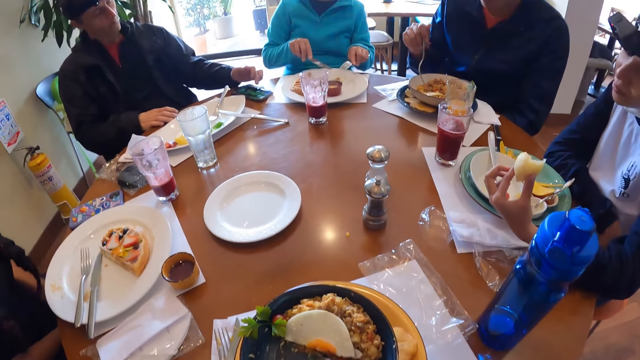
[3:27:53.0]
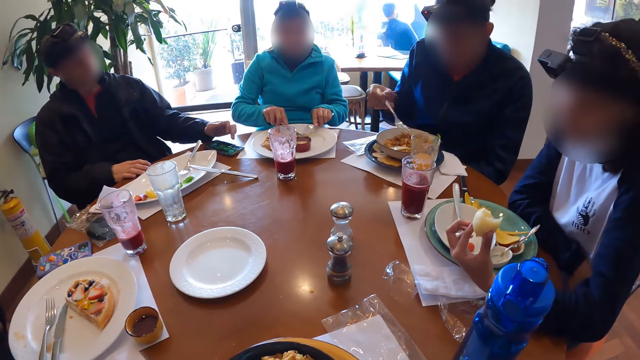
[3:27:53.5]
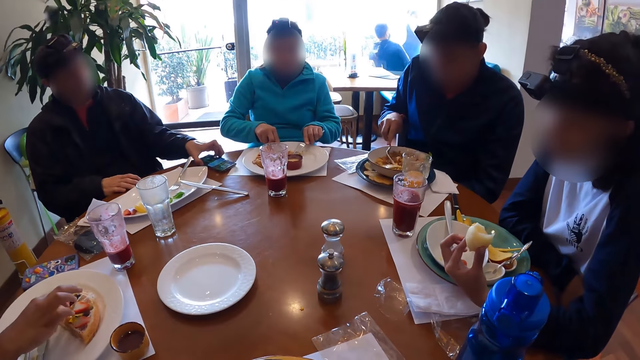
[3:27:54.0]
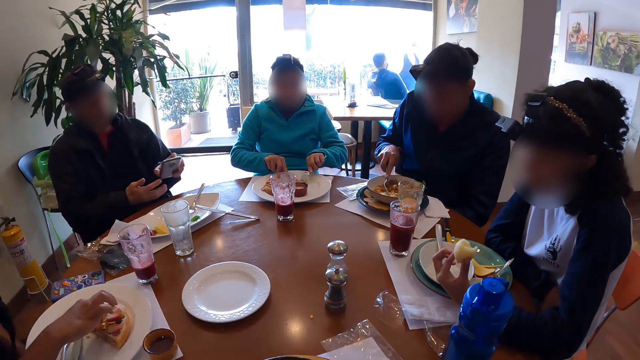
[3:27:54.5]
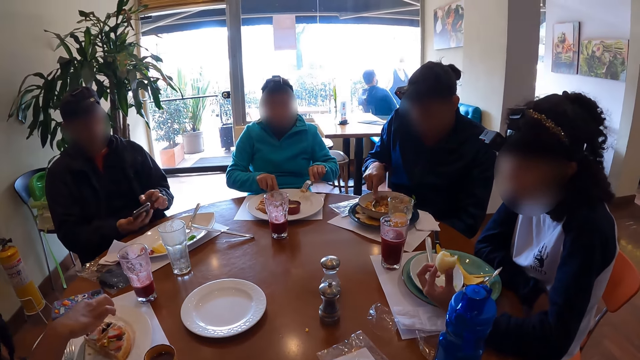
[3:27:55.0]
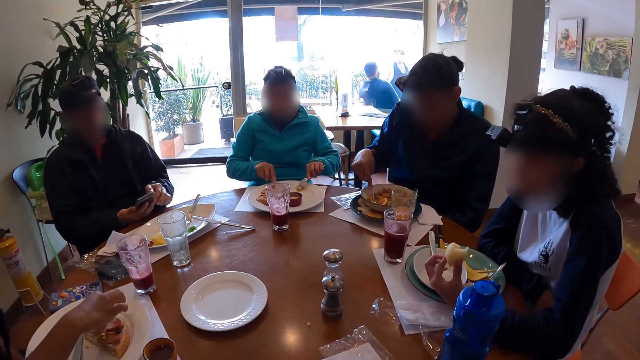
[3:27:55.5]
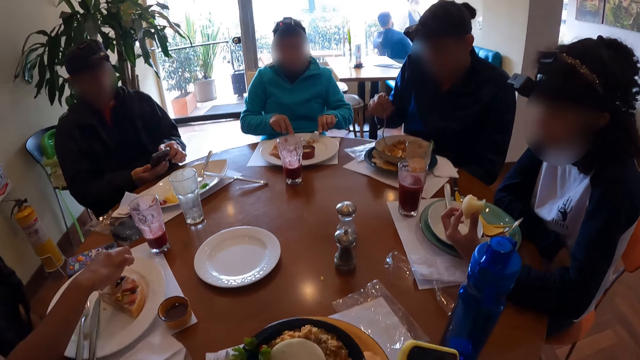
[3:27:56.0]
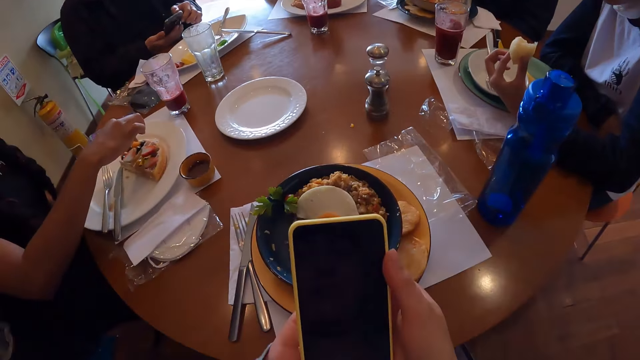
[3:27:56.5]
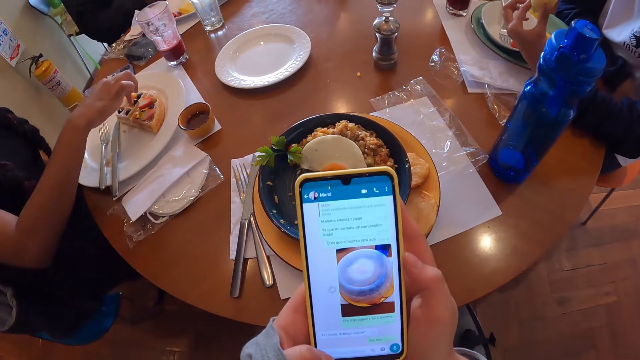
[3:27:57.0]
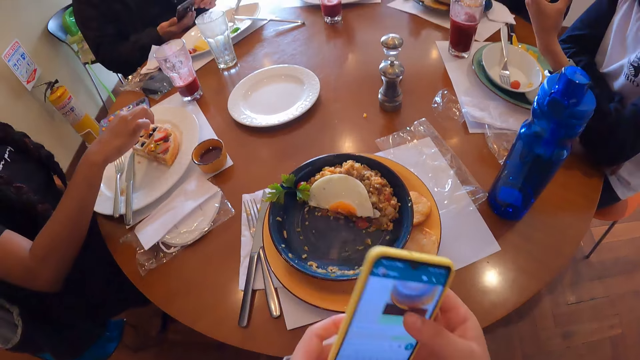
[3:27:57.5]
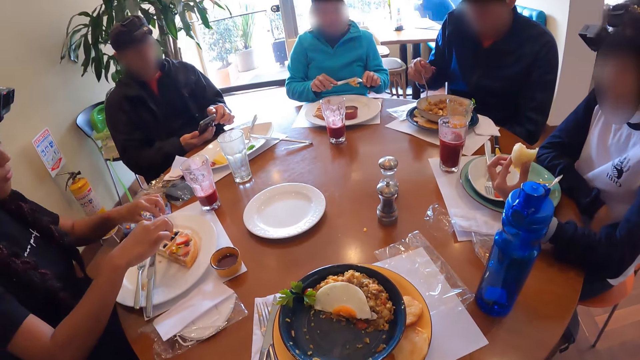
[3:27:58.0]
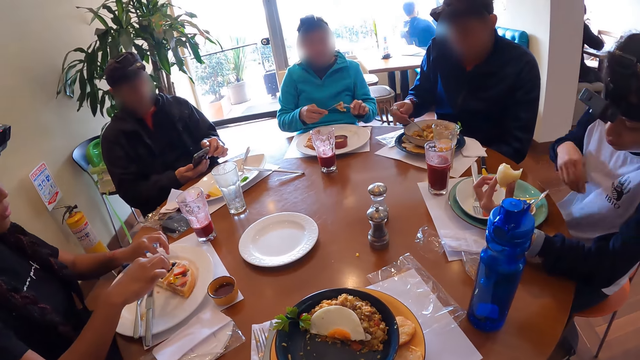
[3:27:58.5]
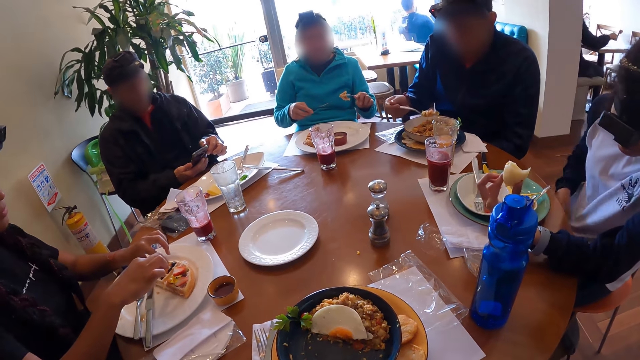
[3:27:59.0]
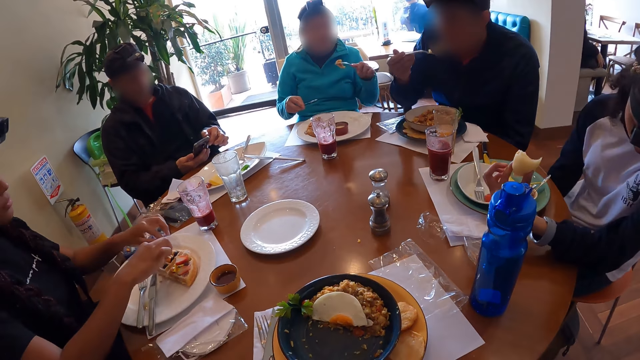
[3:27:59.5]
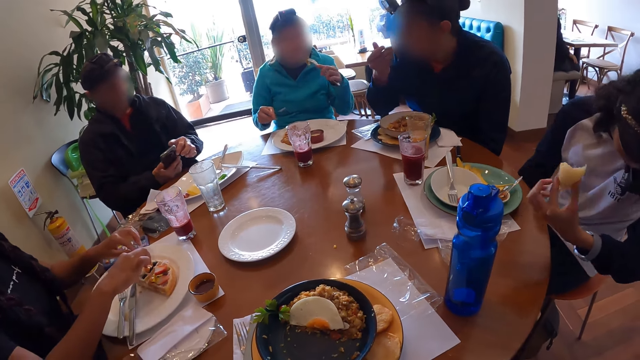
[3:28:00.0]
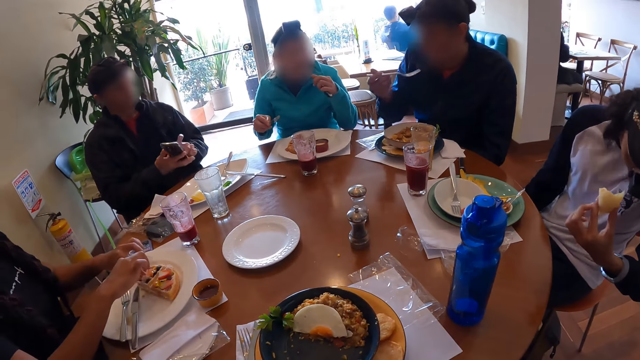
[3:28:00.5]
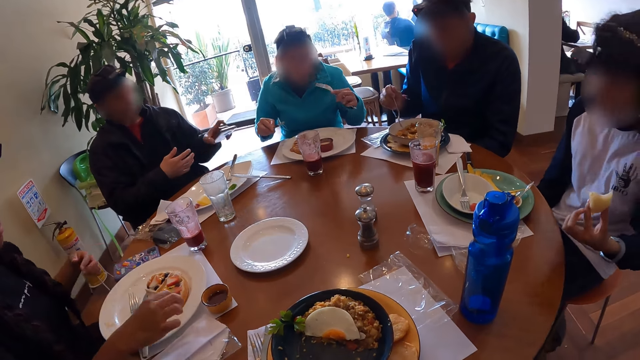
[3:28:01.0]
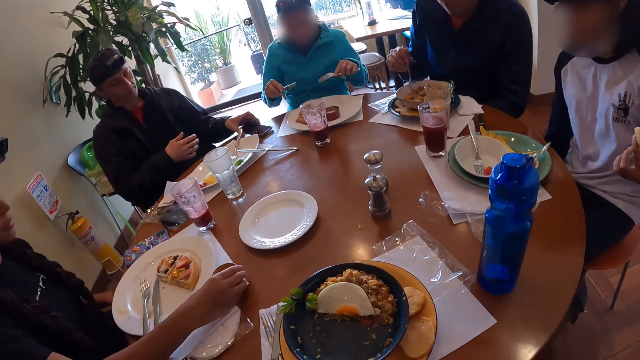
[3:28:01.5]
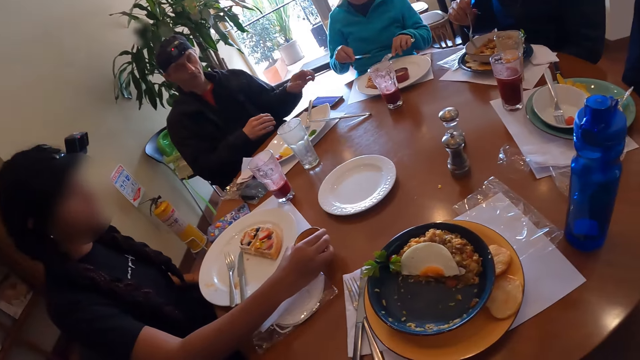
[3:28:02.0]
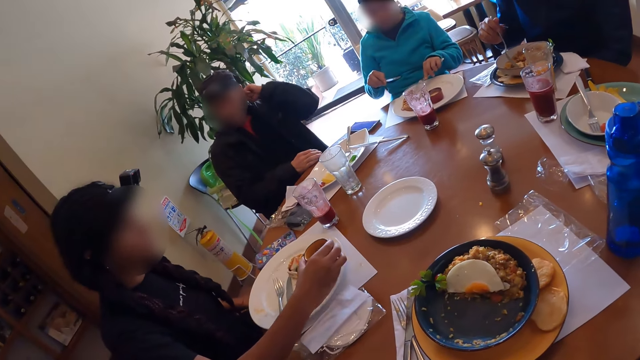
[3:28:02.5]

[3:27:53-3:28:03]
The second man operates the mobile phone on the table with his left hand. The fourth woman holds the waffle on the plate with the fork in her left hand and cuts the waffle on the plate with the knife in her right hand. The second woman touches the strawberry together with the blueberry on the waffle on the plate with her right hand. The second man picks the mobile phone on the table with his left hand. The third man eats the frittata from the plate with the fork in his right hand. The second man passes the mobile phone from his left hand to his right hand. The second man operates the mobile phone with his hands. The camera wearer operates the phone with both hands. The second woman touches the strawberry together with the blueberry on the waffle on the plate with her hands. The fourth woman eats the waffle with the fork in her left hand. The second man passes the mobile phone from his right hand to his left hand. The second man drops the mobile phone on the table with his left hand. The second woman picks a bowl of sauce on the tablemat with her right hand.

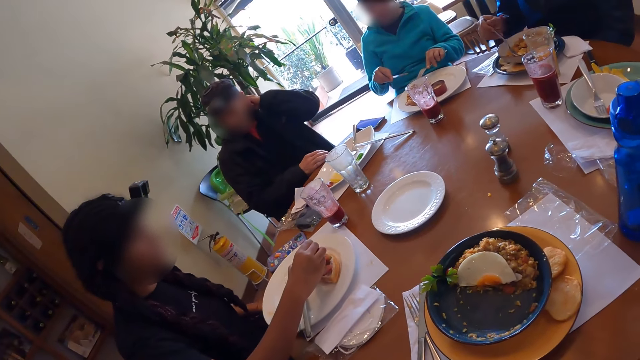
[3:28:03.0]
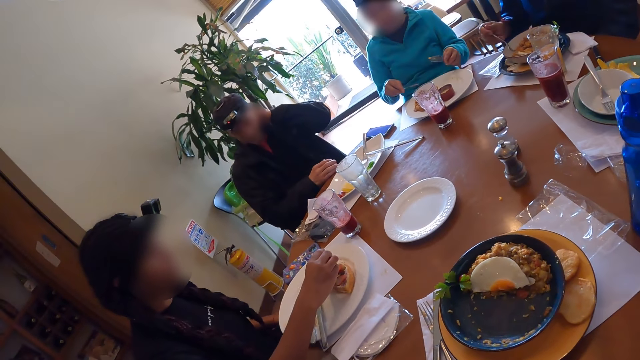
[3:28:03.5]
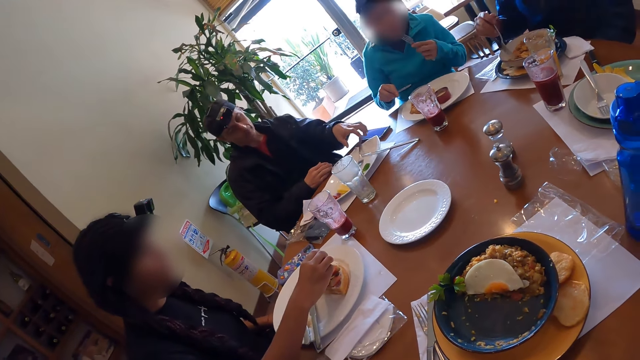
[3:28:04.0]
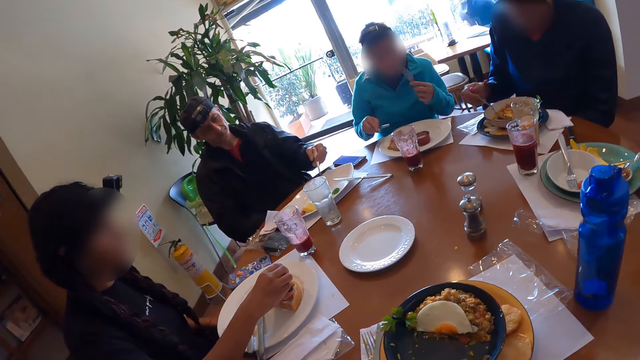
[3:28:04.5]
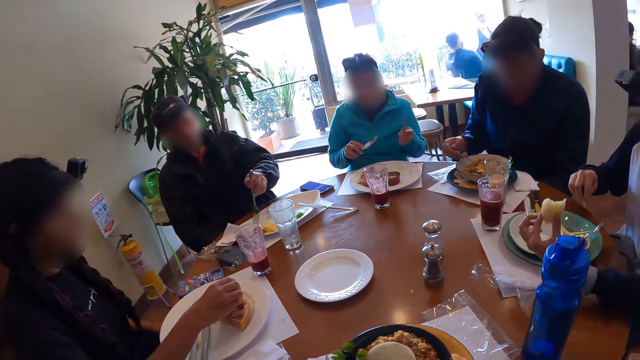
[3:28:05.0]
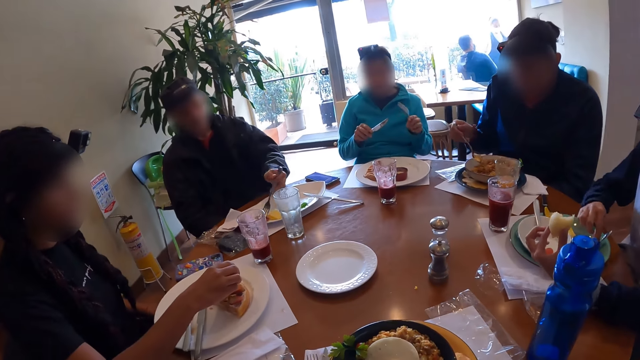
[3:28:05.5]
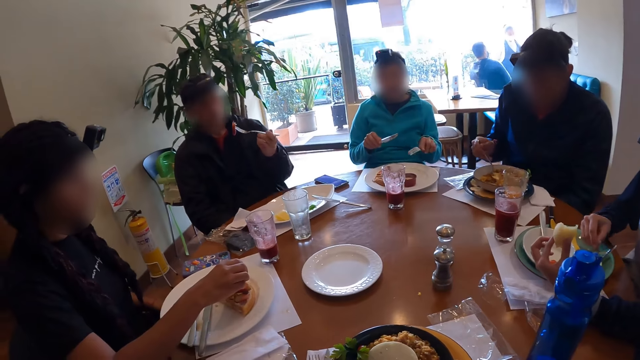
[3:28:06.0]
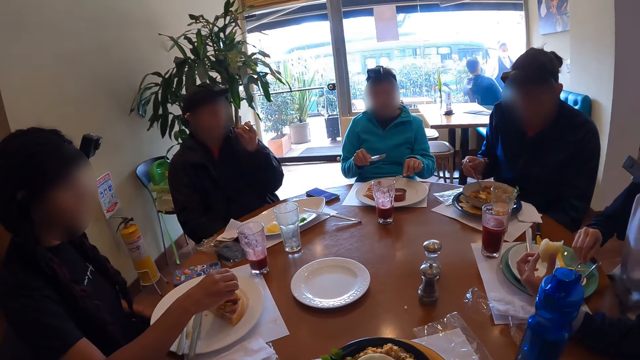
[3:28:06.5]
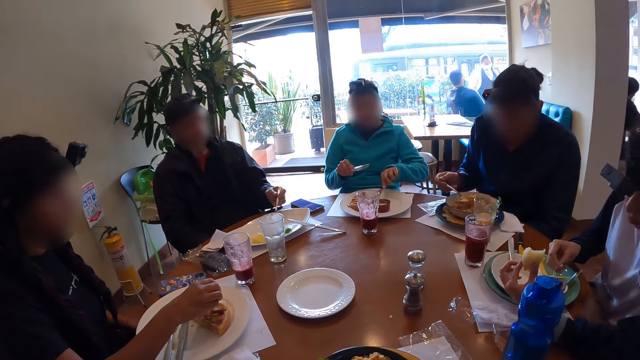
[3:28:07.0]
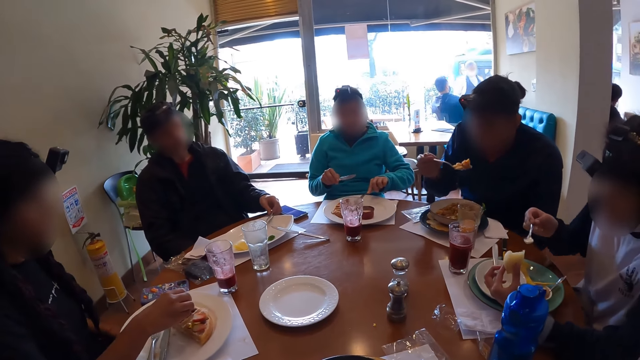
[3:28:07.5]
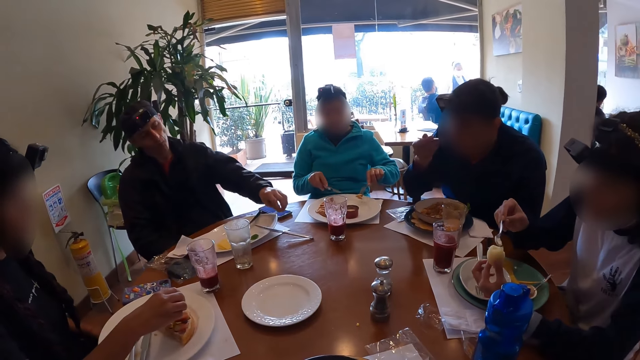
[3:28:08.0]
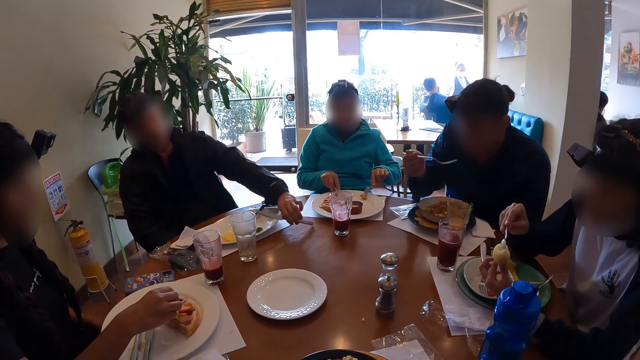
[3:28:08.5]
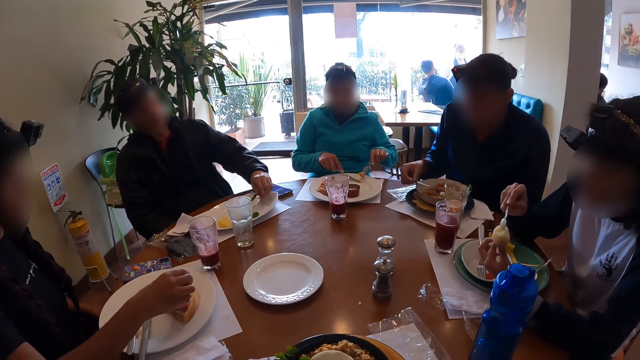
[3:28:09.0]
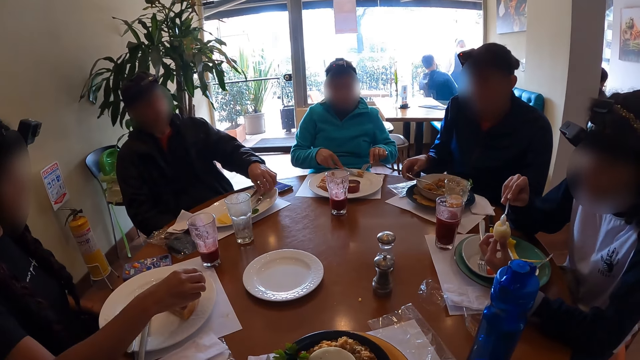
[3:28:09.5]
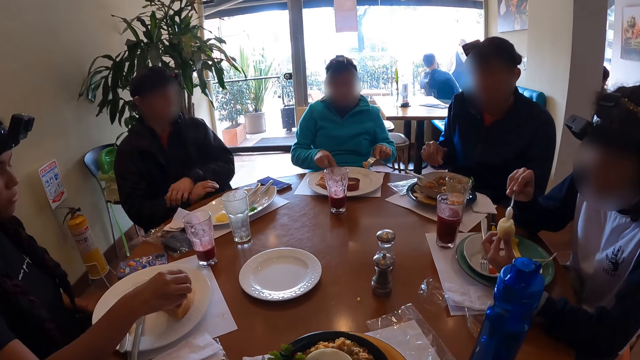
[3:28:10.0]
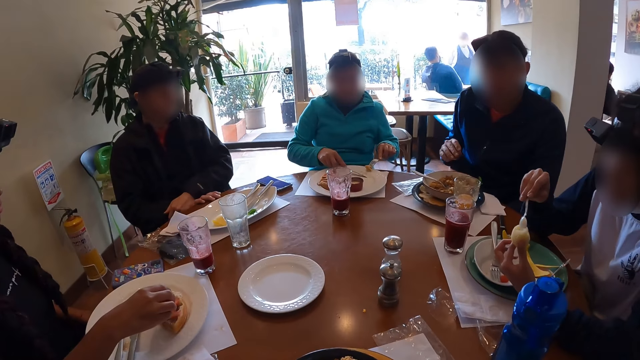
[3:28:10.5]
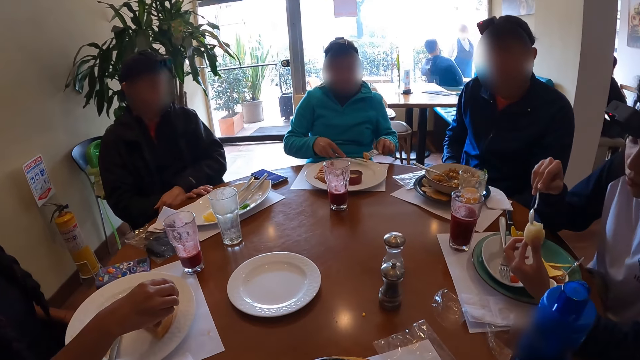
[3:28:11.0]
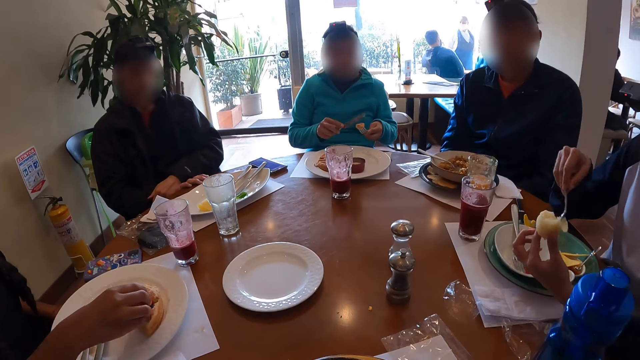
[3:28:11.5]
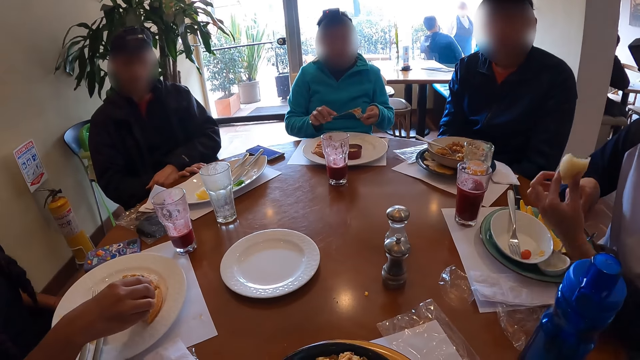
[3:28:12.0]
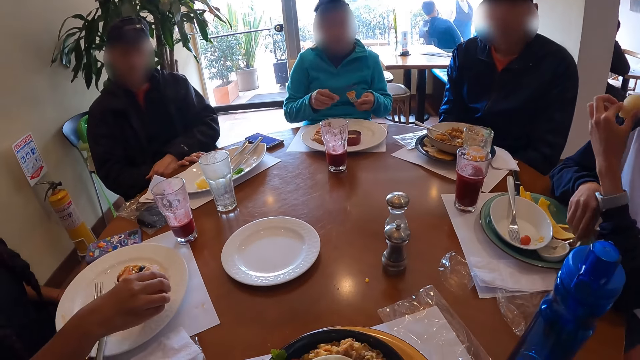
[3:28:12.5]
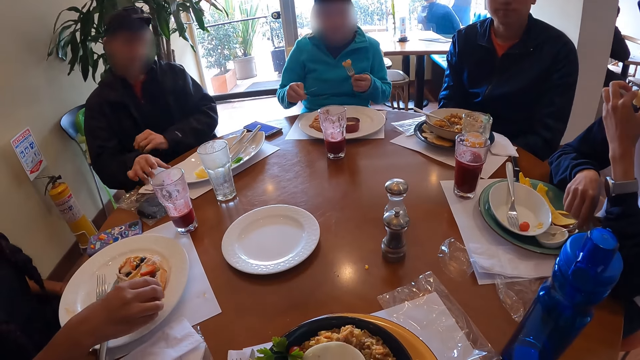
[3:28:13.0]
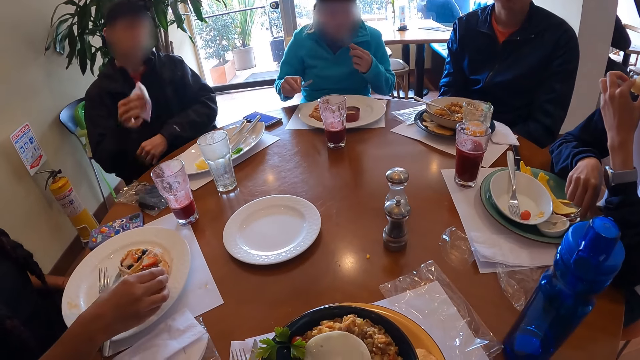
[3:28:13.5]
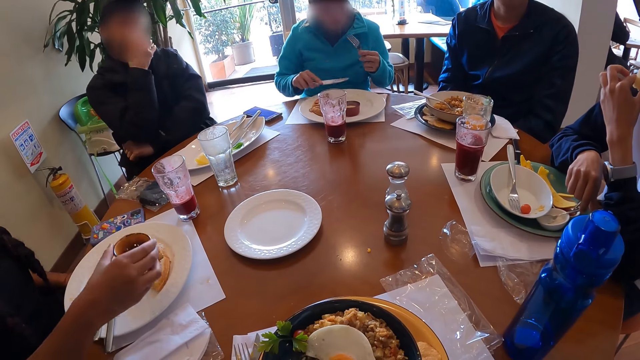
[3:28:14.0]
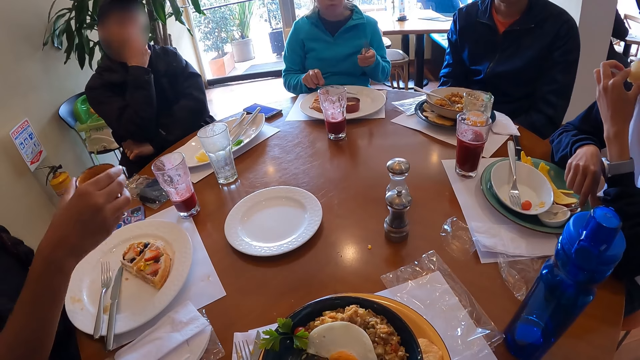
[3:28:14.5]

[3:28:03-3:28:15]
A woman eats the waffle on the plate with the fork in her left hand. Another woman pours the sauce on the waffle on the plate with her right hand. A man picks up the fork on the plate with his left hand. A third woman places her left hand on the table. The man eats potatoes on the plate with the fork in his left hand. The third woman picks up the spoon in the bowl with her right hand and scoops the sauce in the bowl with the spoon in her right hand. The first woman picks up the waffle on the plate with the fork in her left hand. The man drops the fork on the plate with his left hand and picks up a knife on the table with his left hand. The first woman scoops waffles on the plate with the knife in her right hand. Another man drops the fork in the plate with his right hand. The first man drops the knife on the plate with his left hand. The third woman drops the spoon in the bowl with her right hand and eats the pie with her left hand. The first man picks up the serviette on the table with his right hand. The first woman eats the waffle with the fork in her left hand. The first man wipes his mouth with the serviette in his right hand.
